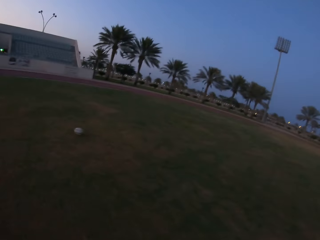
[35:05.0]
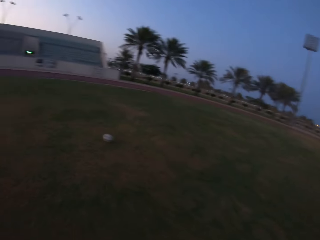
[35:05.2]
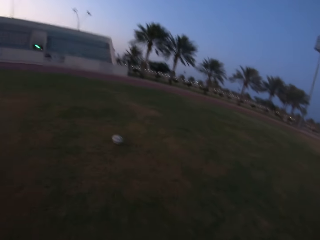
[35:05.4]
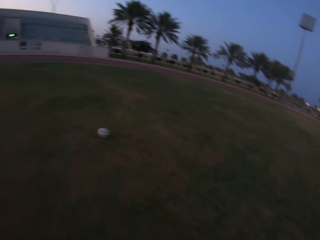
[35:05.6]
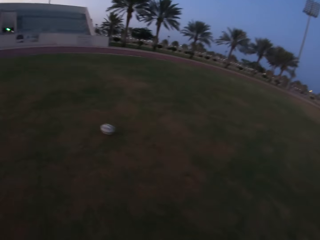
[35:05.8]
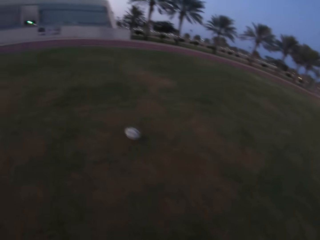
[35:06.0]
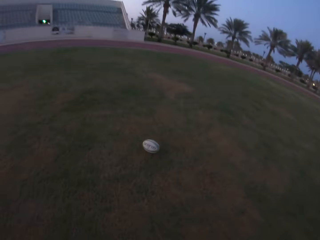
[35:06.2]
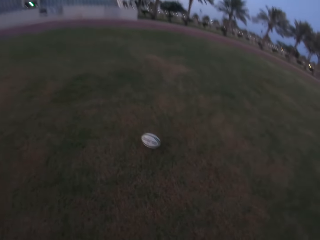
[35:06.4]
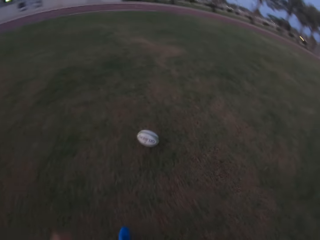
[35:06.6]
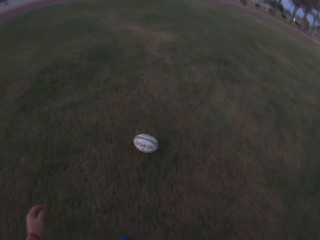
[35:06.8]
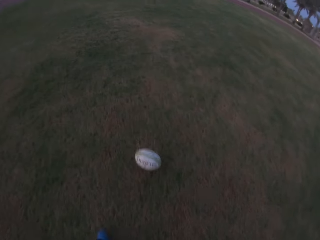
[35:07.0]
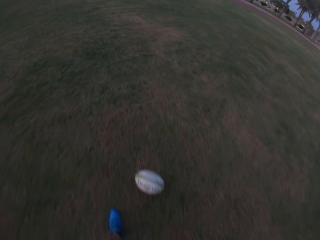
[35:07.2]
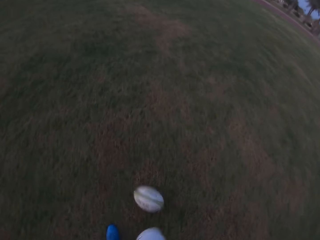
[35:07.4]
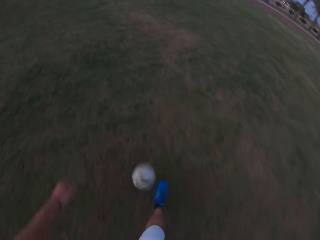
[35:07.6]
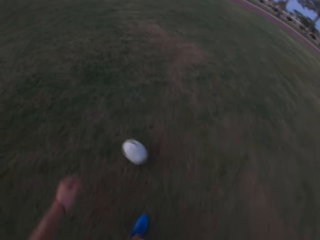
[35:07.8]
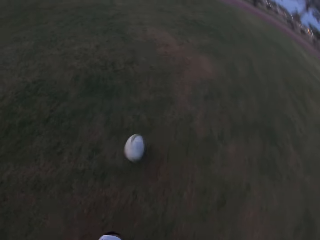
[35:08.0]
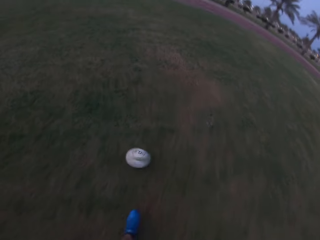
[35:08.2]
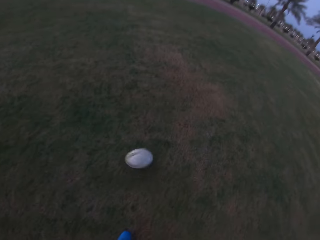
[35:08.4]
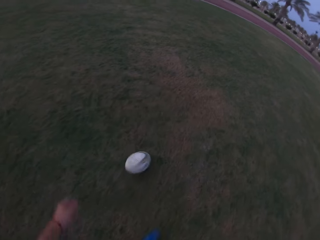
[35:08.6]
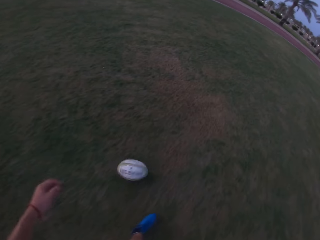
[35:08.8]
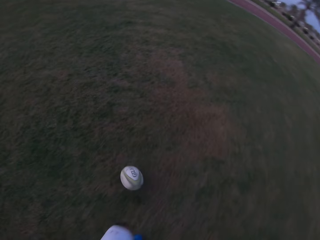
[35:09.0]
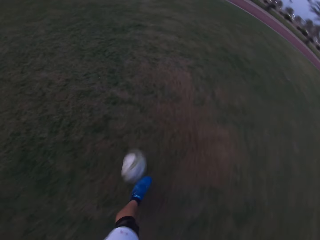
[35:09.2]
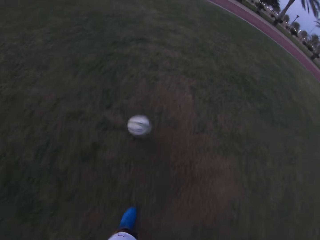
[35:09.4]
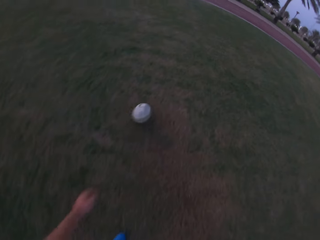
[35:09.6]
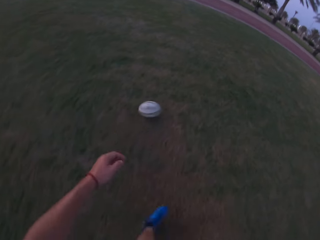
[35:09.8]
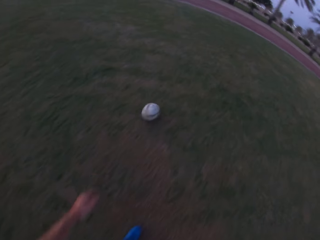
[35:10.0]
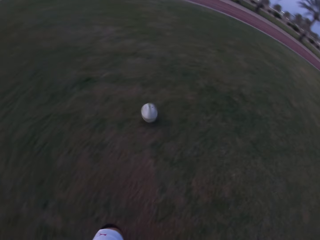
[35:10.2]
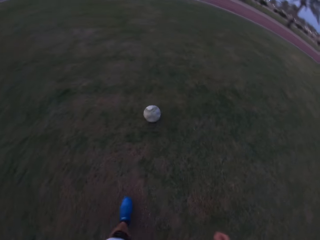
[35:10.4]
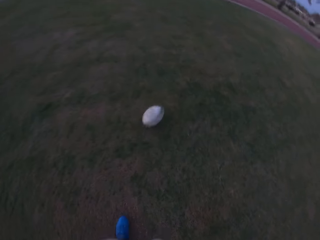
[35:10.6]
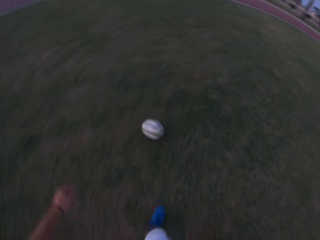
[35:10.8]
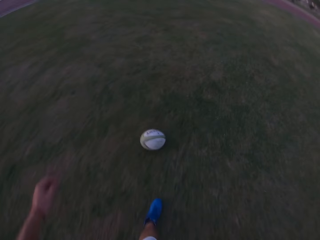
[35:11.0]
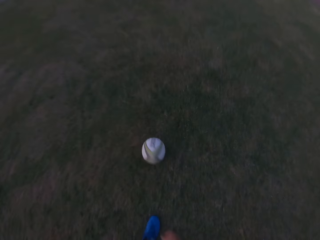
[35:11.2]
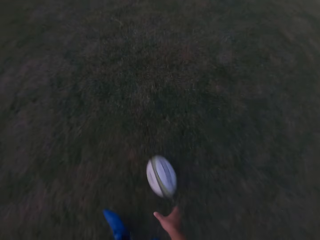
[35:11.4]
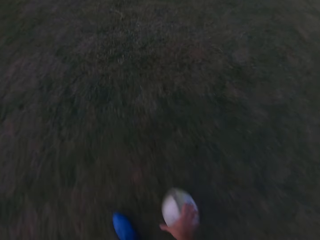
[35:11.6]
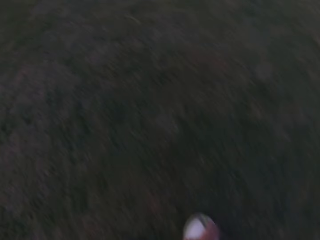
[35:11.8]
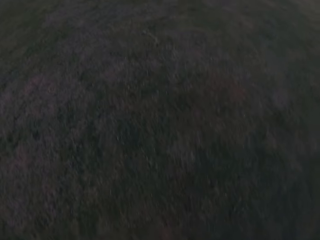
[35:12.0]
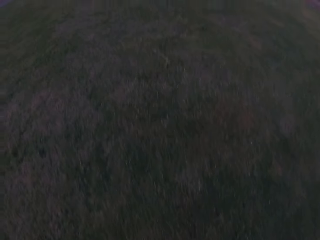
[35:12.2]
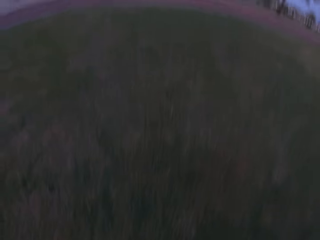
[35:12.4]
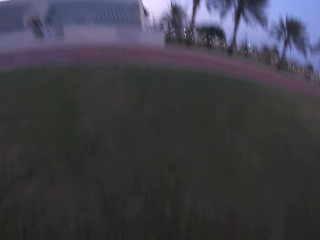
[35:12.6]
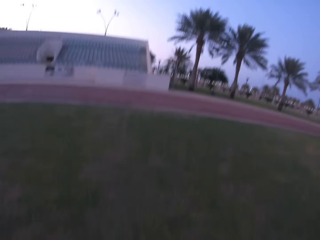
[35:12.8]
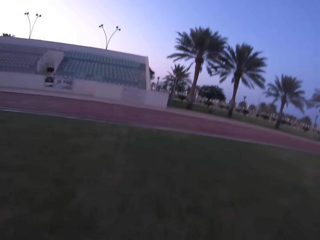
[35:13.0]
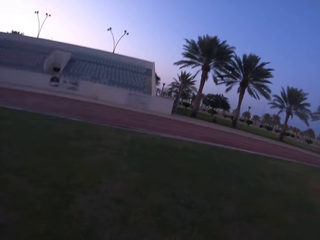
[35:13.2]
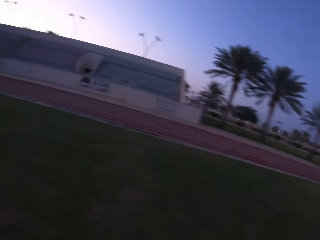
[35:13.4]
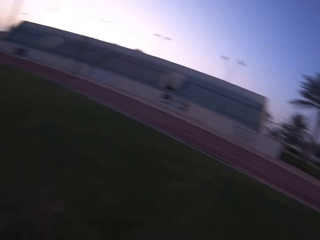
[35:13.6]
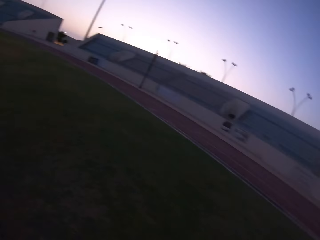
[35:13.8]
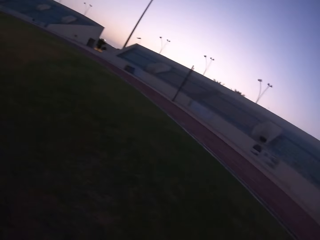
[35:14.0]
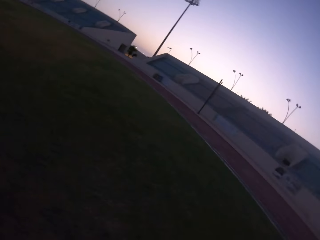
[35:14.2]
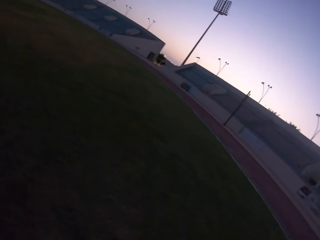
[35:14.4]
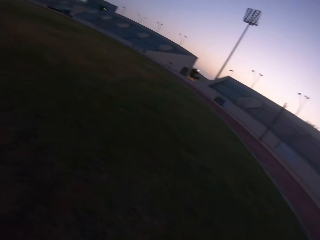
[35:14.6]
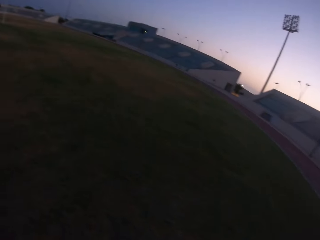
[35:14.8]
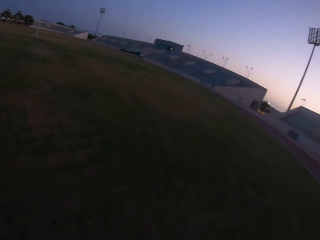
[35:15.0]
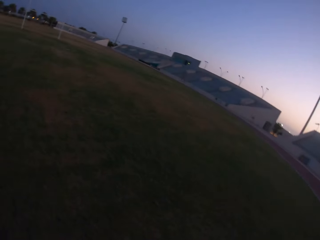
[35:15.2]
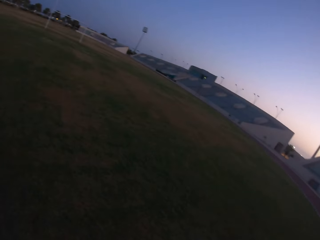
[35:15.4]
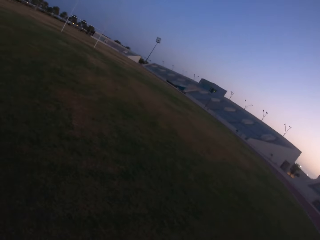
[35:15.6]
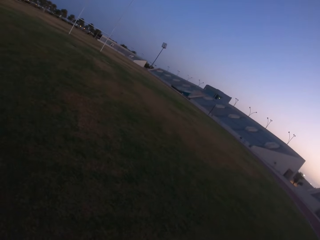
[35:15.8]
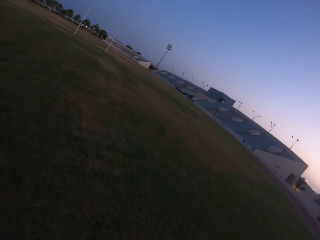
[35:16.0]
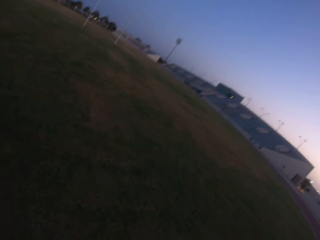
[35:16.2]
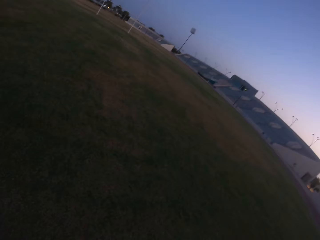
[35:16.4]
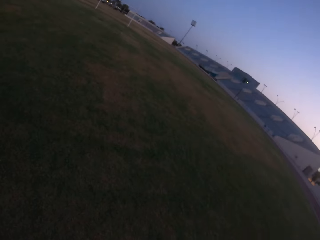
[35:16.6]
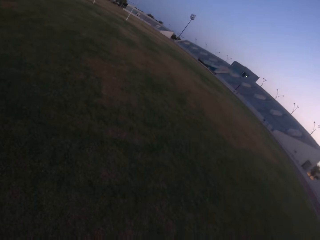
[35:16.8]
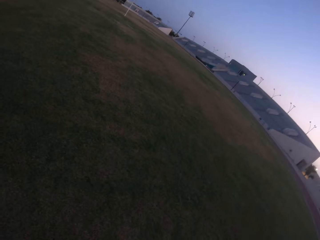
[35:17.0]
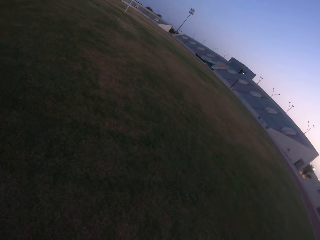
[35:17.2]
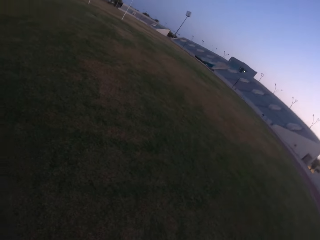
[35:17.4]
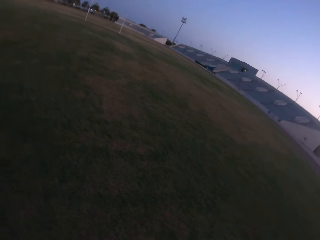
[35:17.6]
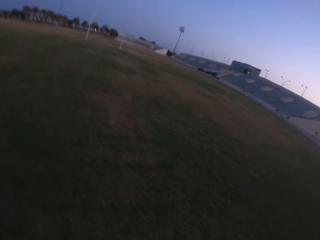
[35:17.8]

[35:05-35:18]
The camera wearer kicks the ball in the field while walking. They walk in the field. They kick the ball in the field. They walk in the field. They pick up the ball from the ground. They look around the field.

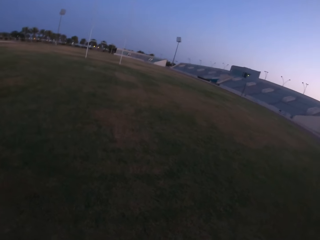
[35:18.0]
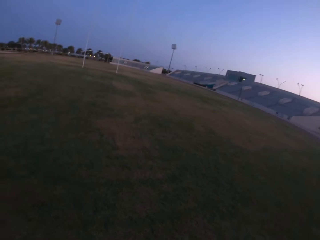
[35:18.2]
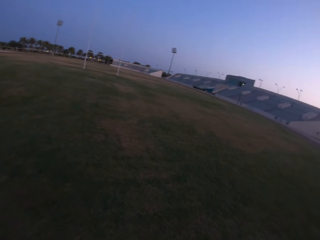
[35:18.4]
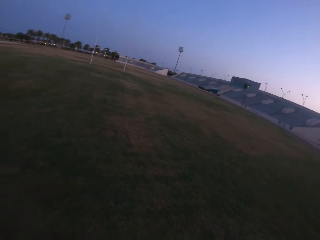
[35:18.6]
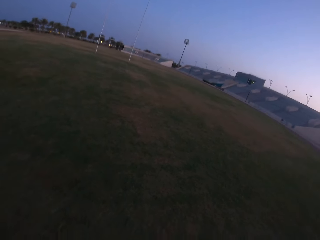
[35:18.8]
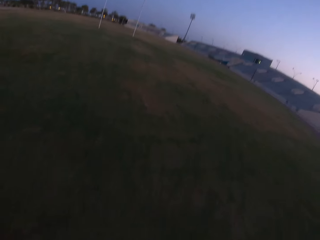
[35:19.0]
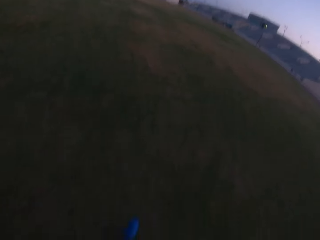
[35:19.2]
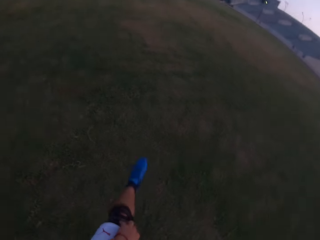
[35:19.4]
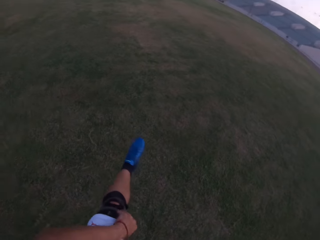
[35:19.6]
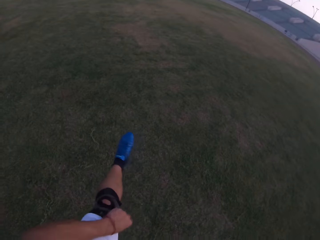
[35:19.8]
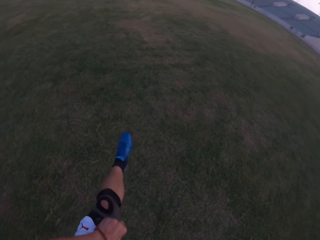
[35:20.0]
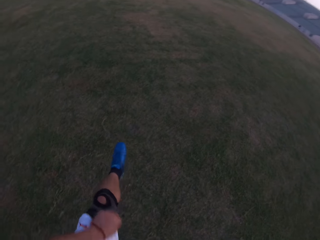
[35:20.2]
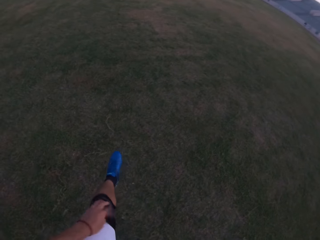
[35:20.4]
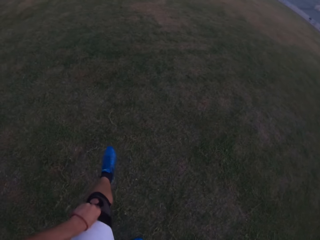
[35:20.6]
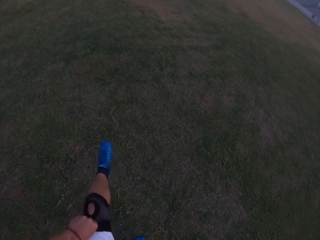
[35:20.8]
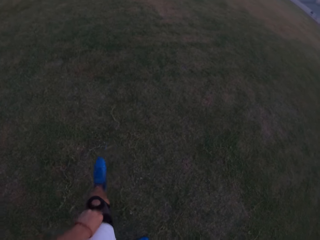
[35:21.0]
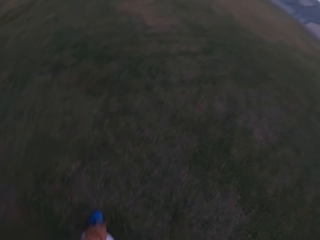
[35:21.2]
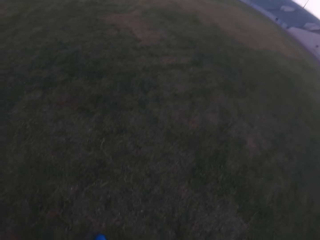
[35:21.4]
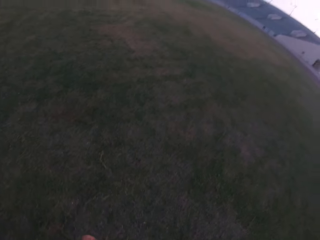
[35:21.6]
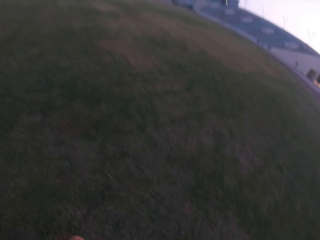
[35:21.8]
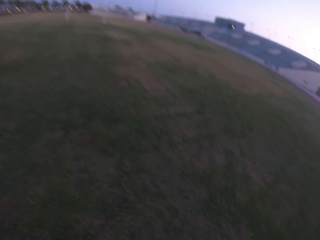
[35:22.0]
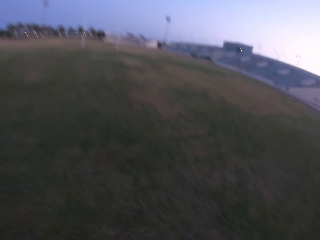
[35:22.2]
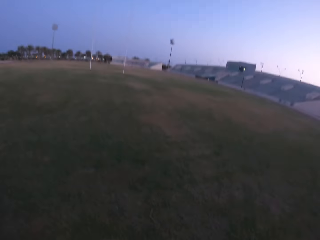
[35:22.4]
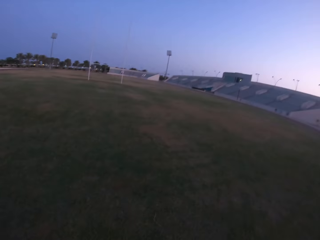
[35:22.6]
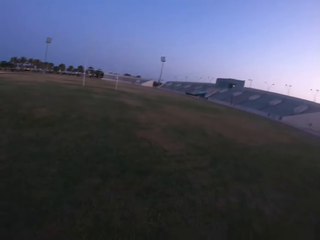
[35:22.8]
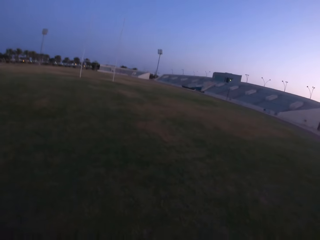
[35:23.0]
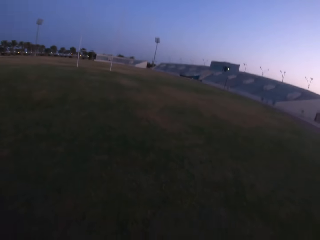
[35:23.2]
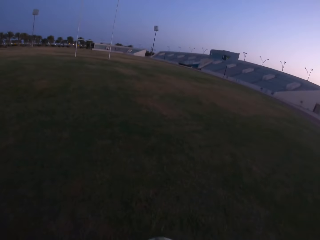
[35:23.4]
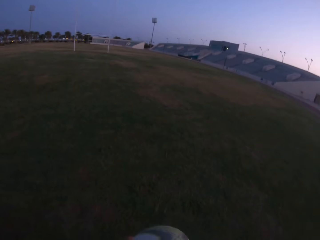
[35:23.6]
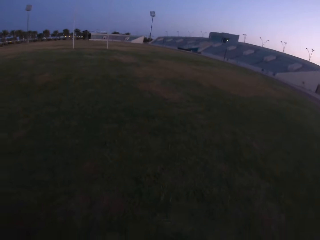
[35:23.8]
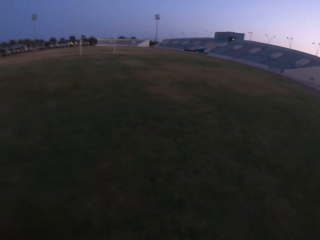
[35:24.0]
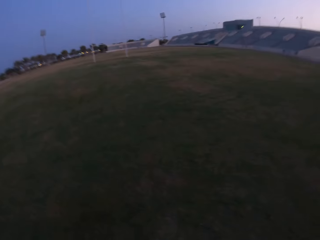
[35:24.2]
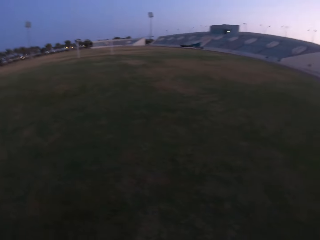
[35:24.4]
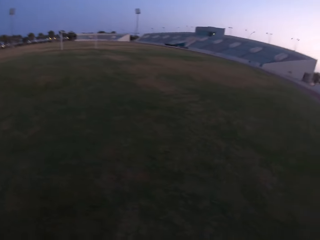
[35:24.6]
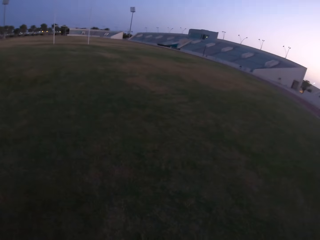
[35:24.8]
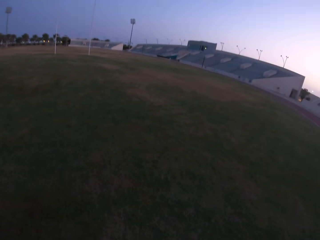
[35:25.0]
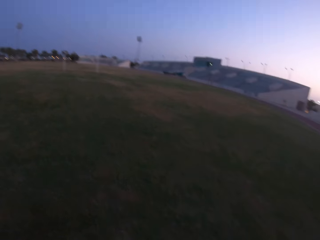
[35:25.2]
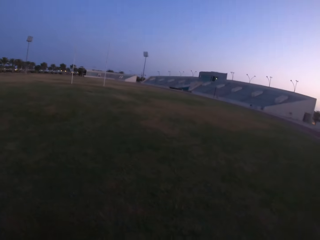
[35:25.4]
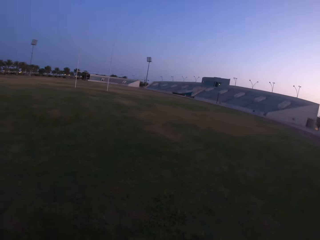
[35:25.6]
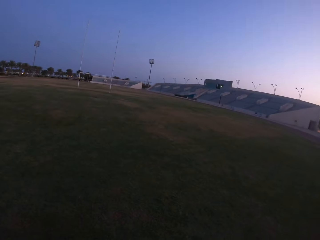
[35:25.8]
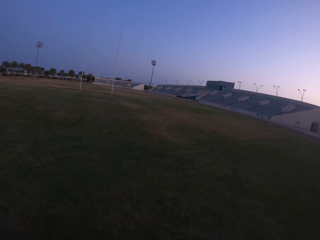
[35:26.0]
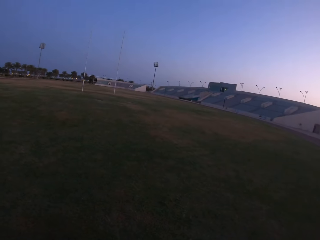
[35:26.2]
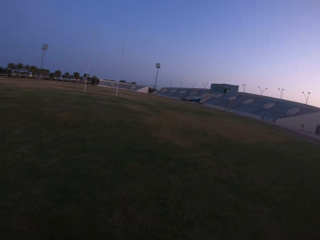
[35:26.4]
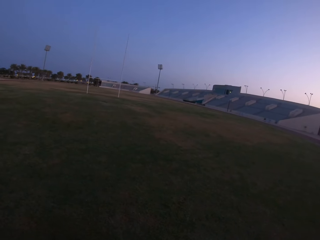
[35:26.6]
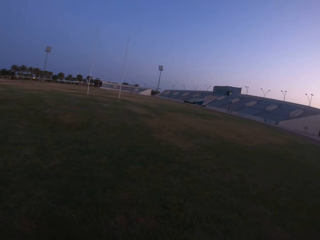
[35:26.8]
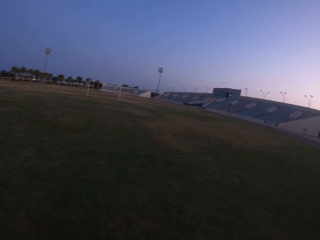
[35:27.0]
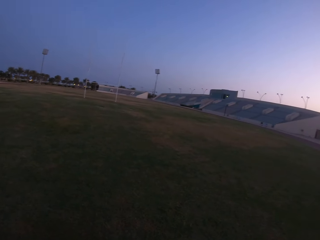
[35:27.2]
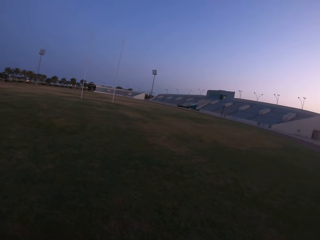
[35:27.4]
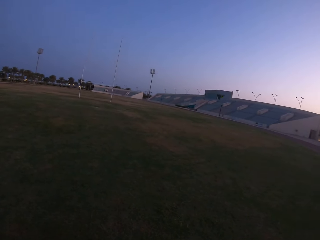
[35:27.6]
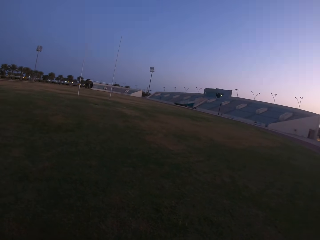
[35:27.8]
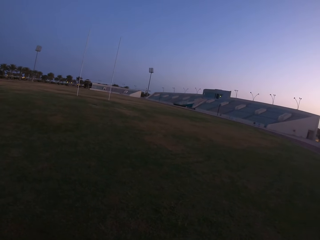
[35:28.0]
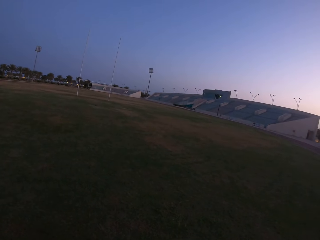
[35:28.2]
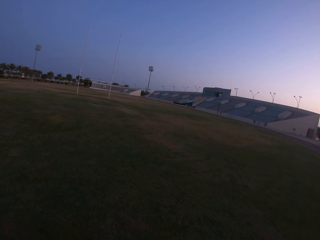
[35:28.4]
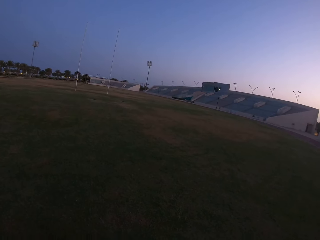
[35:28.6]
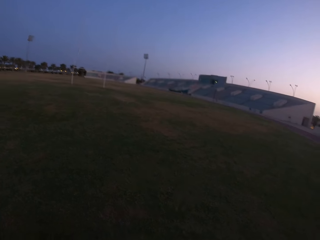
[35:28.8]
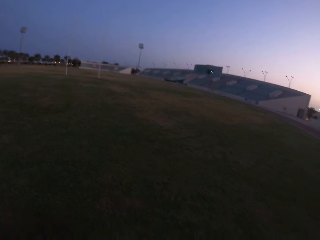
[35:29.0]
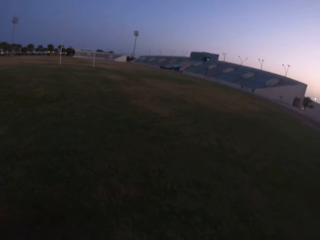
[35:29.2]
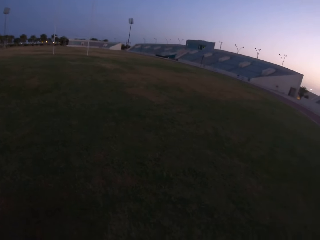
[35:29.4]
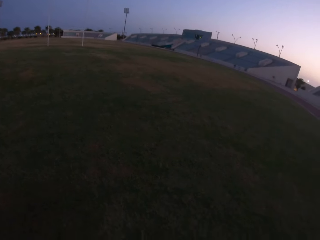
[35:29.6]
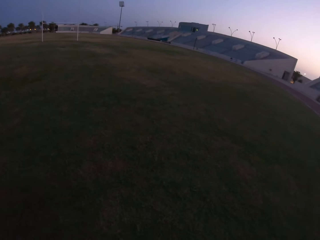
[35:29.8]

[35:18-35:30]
The camera wearer is adjusting his knee pads. He walks in the field.
